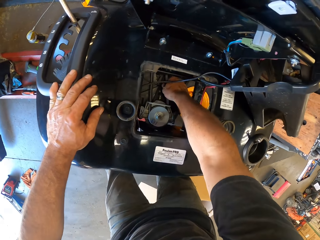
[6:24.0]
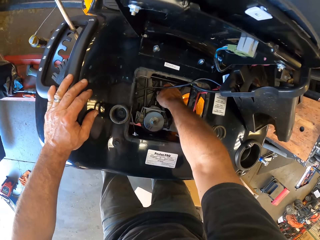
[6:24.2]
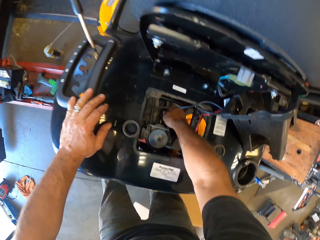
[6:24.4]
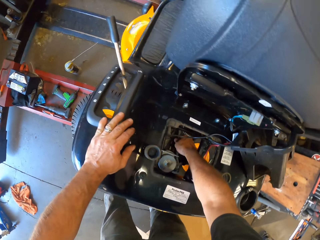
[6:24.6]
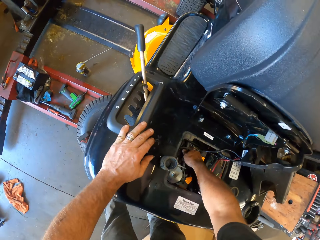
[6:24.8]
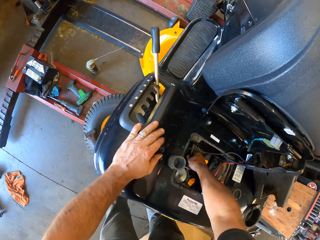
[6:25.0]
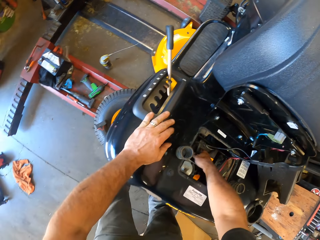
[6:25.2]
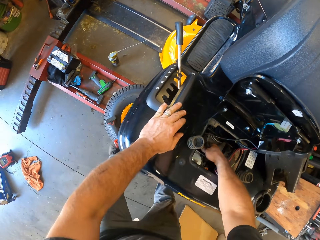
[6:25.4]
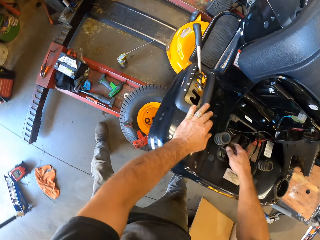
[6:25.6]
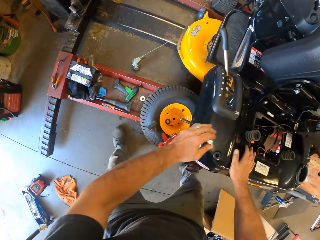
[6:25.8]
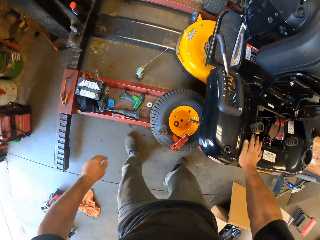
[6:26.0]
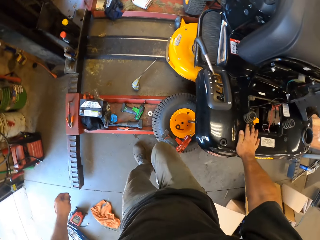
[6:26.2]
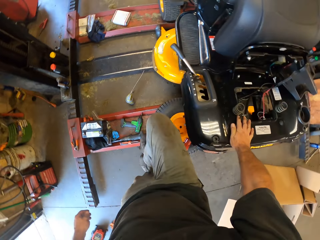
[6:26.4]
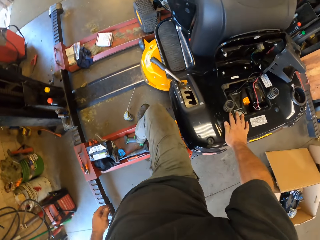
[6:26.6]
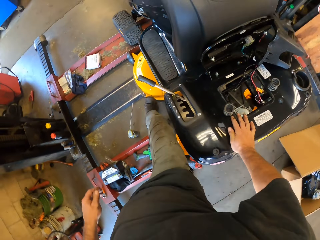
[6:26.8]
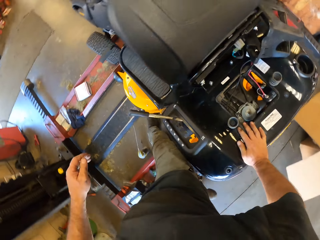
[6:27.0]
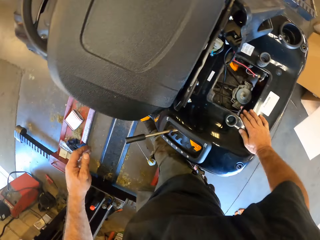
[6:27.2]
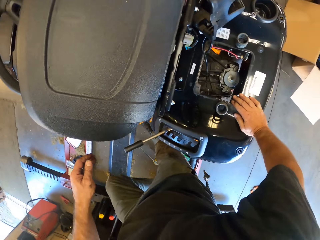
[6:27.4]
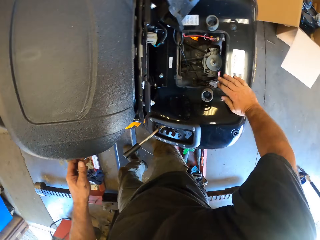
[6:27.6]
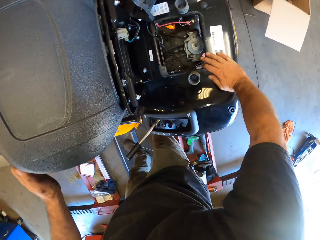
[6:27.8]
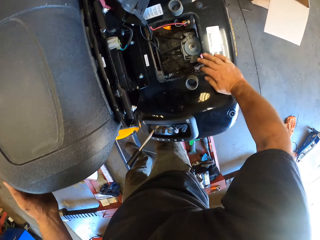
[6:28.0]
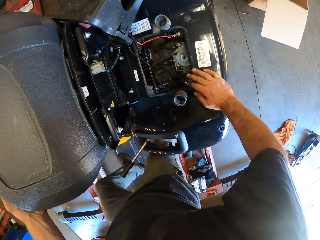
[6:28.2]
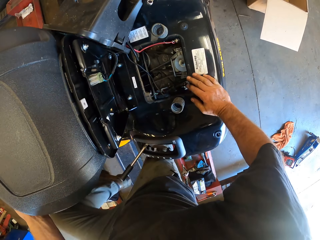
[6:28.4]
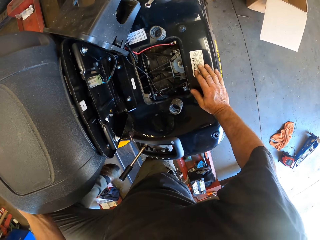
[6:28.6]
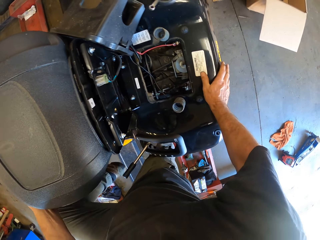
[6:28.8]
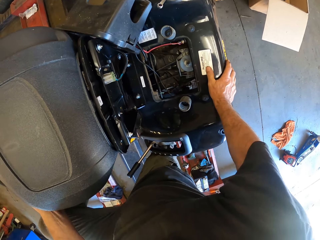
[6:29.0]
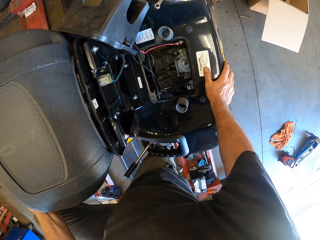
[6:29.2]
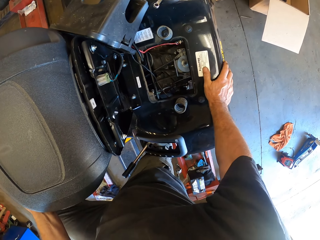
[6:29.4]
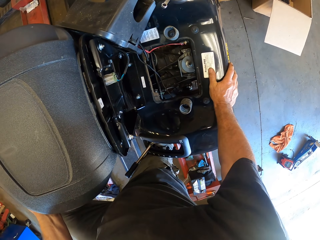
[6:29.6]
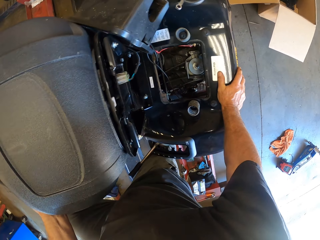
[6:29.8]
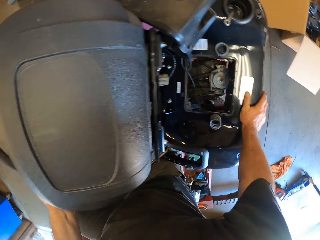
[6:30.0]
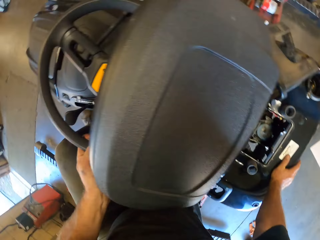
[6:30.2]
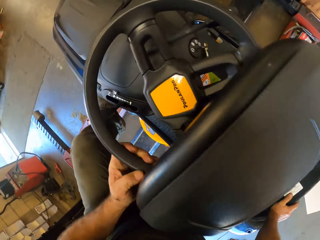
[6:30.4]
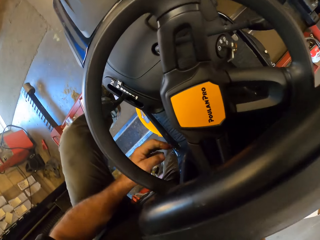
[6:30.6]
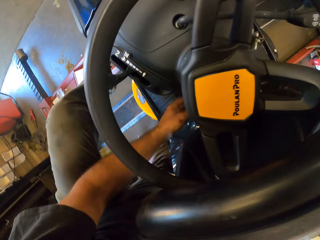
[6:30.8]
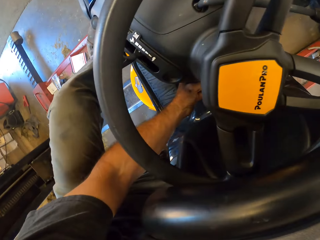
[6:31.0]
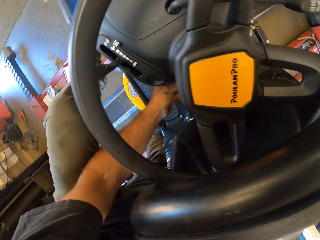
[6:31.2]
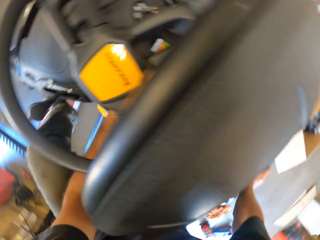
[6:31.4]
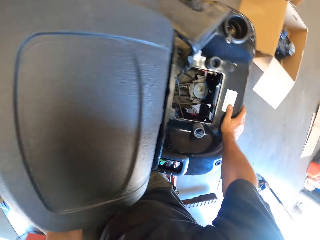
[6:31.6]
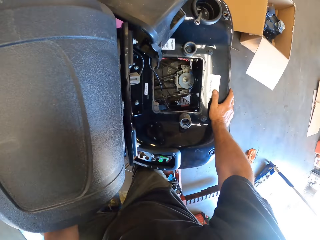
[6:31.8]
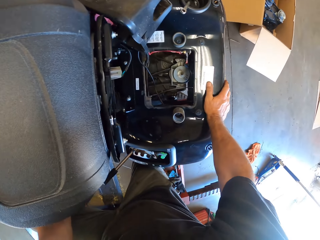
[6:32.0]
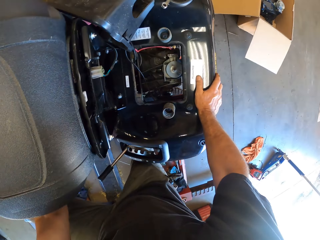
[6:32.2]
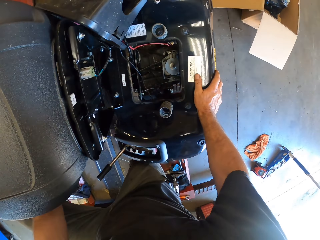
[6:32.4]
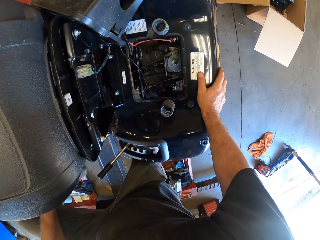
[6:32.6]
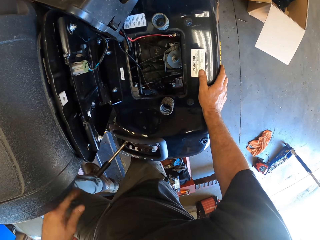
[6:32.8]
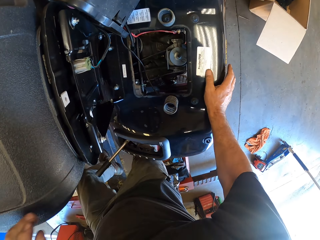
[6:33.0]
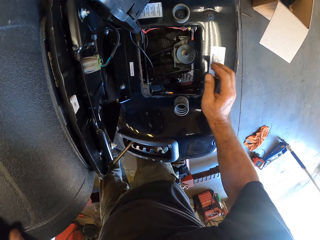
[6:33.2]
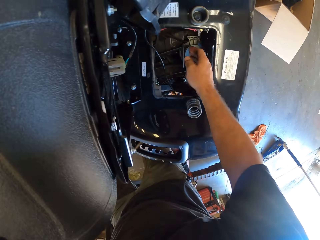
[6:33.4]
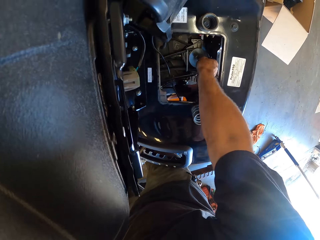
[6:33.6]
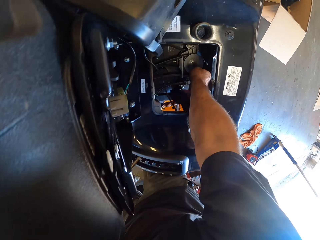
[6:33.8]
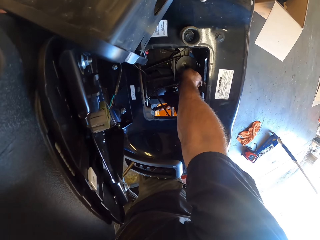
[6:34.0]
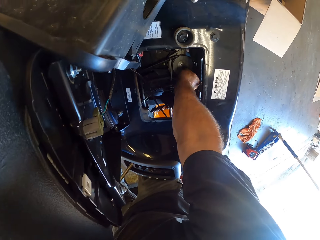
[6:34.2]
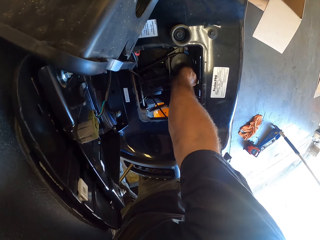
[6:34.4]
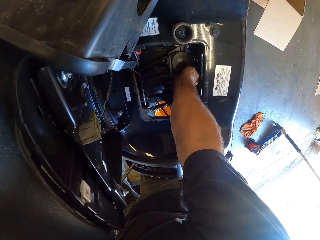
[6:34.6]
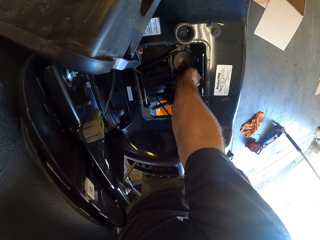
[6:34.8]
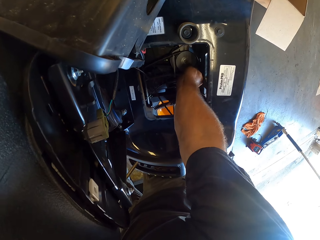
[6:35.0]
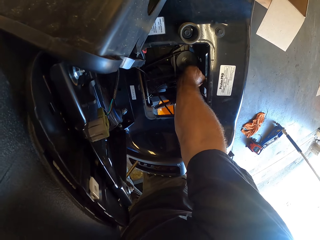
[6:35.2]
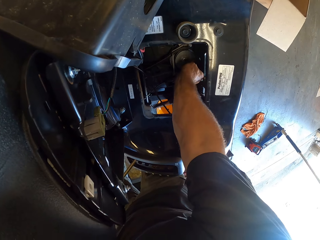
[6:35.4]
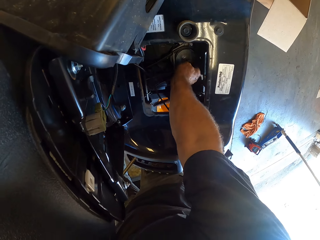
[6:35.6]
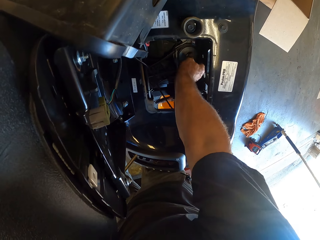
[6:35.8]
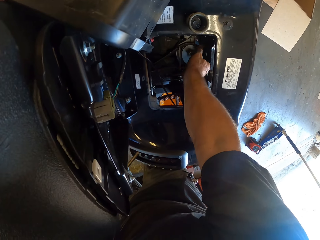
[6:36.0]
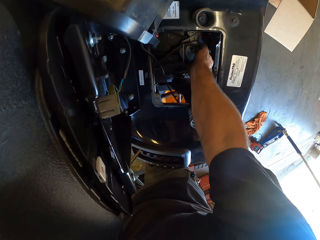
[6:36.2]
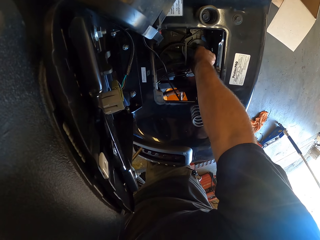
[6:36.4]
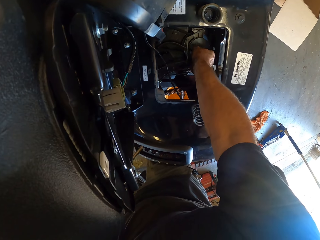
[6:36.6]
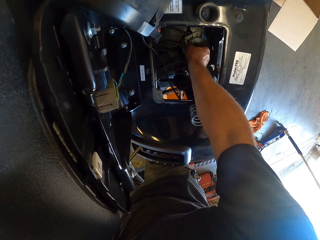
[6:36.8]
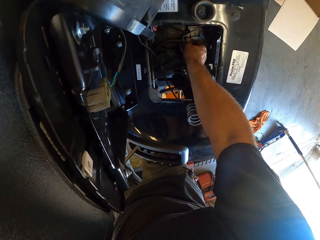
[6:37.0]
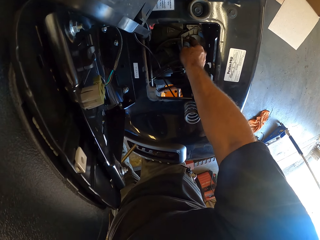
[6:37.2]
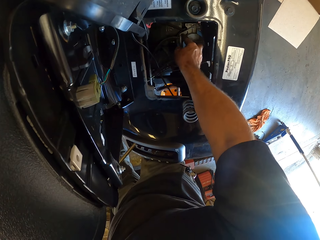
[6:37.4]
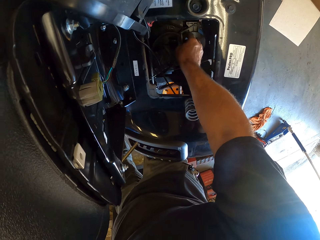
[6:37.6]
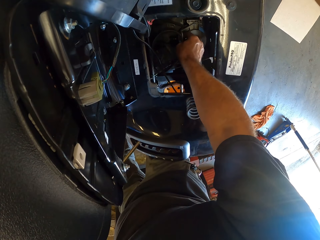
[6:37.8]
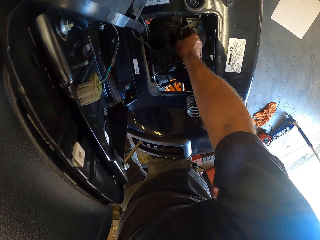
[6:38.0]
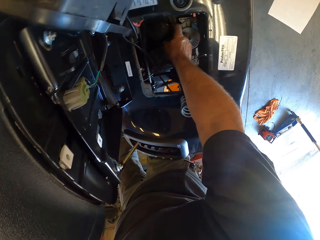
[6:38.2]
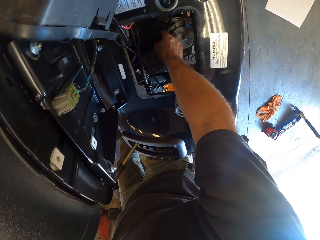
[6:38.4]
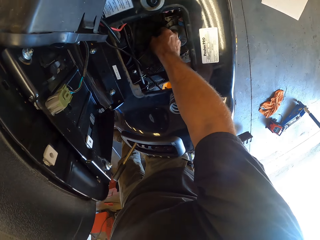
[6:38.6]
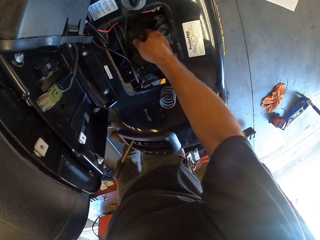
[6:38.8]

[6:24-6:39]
The camera wearer adjusts the cord in the engine. They do something. They adjust the cord in the engine again.

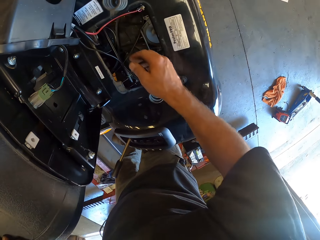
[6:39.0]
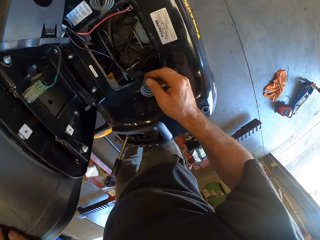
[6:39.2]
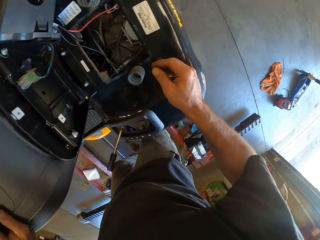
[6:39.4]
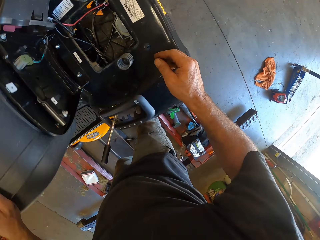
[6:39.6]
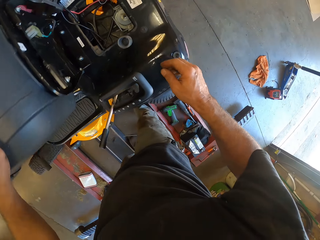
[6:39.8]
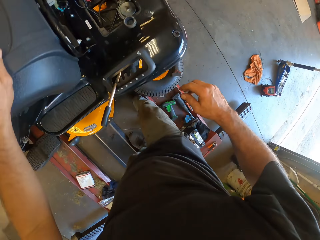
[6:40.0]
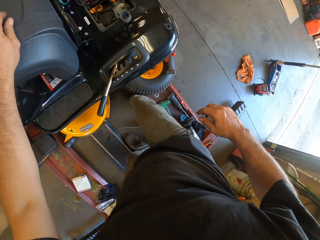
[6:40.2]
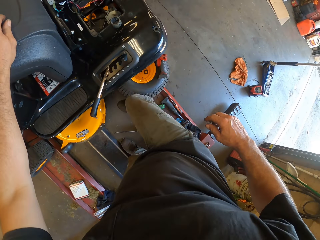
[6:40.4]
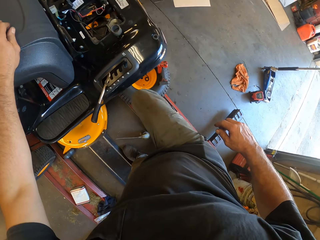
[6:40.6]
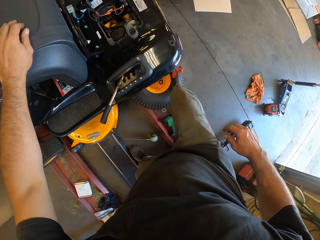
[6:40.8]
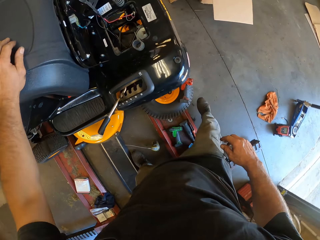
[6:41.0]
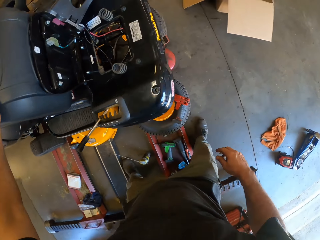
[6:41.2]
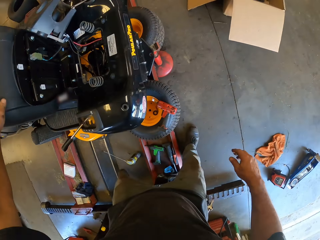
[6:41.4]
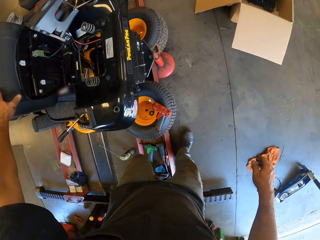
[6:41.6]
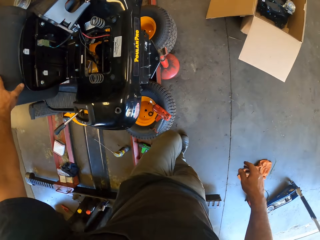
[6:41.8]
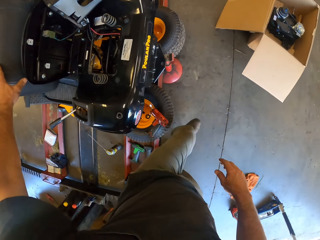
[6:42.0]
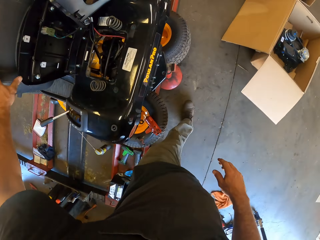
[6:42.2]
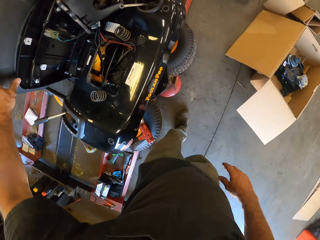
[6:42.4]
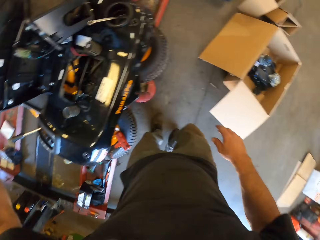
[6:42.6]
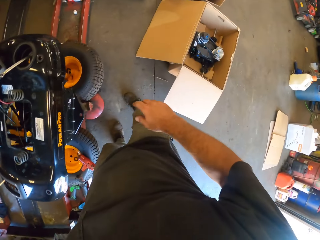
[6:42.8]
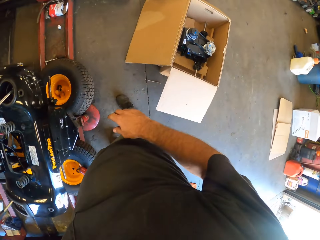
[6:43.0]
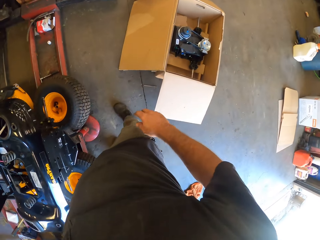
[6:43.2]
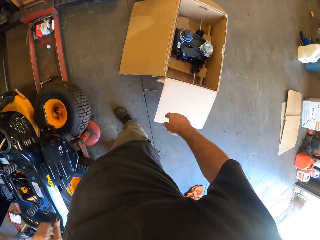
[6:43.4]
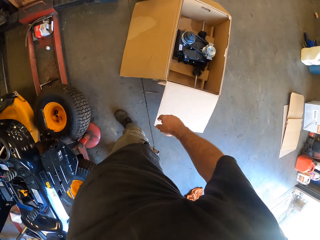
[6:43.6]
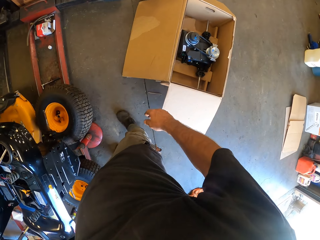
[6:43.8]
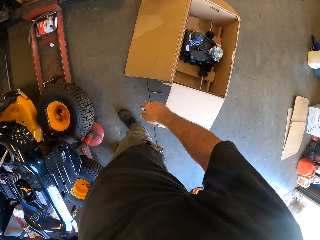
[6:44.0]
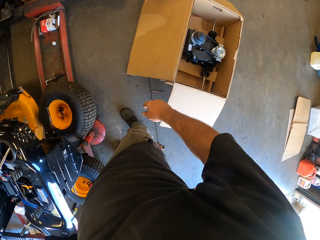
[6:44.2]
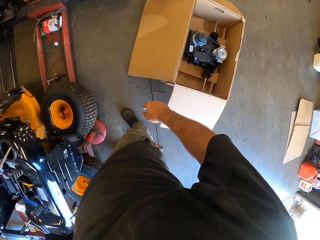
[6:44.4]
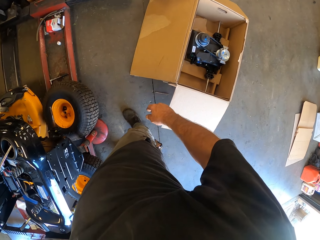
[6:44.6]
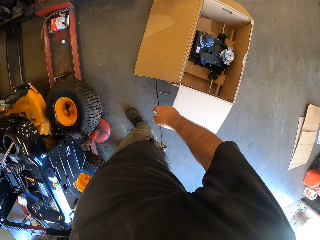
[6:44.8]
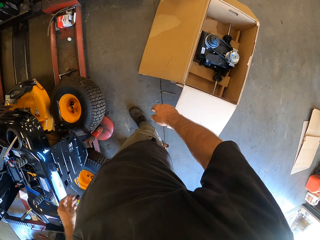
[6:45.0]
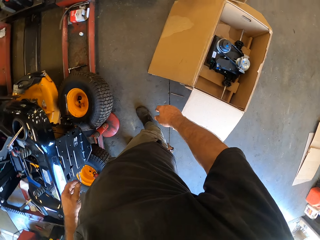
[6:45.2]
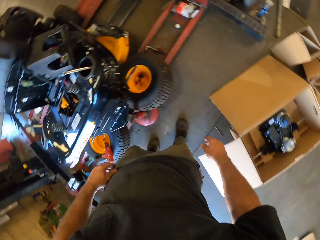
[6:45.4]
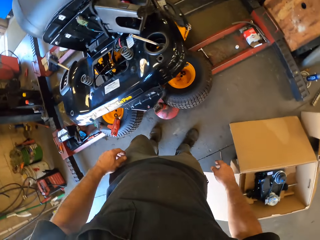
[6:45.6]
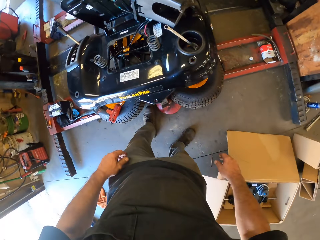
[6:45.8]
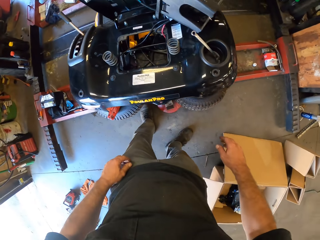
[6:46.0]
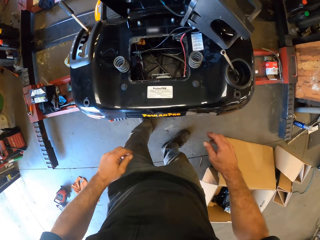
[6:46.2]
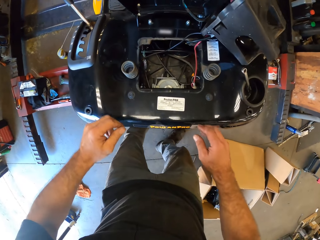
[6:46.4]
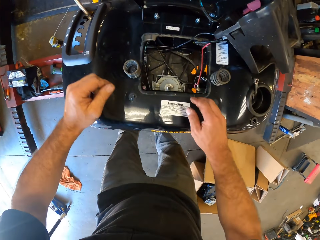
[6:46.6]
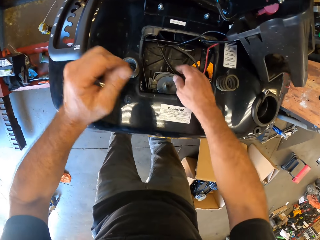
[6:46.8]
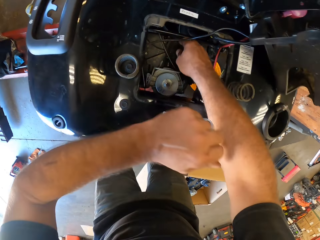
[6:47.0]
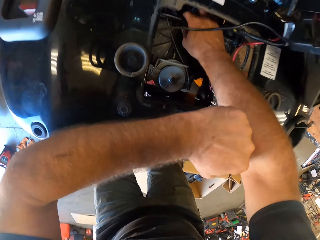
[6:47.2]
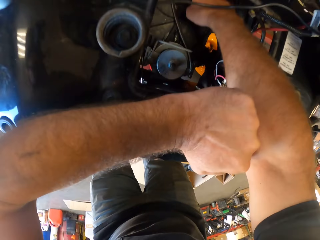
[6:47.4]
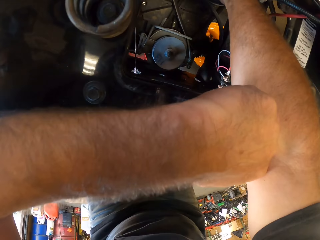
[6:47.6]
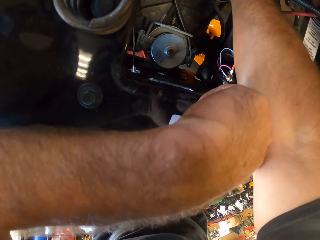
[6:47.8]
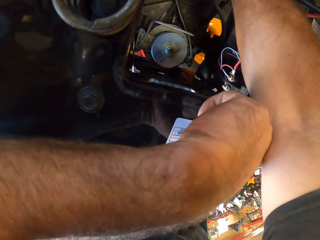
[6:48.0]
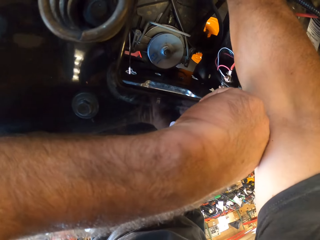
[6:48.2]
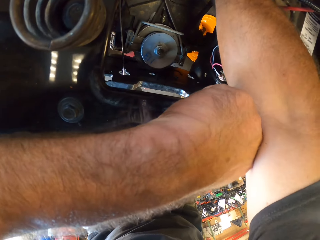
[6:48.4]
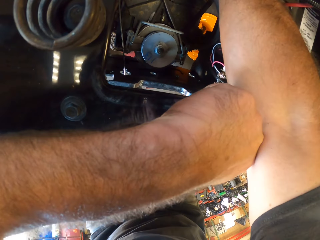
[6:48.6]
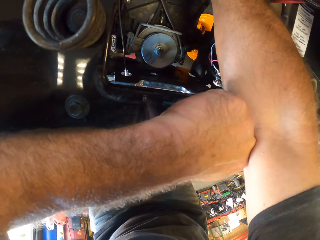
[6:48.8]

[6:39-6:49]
The camera wearer moves to the other side of the lawn mower. They look around. They adjust the cord in the engine.
